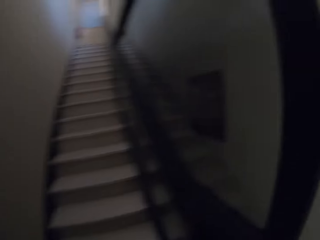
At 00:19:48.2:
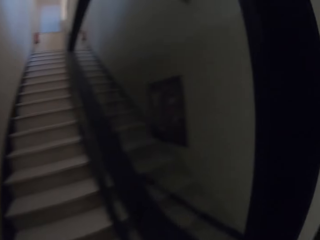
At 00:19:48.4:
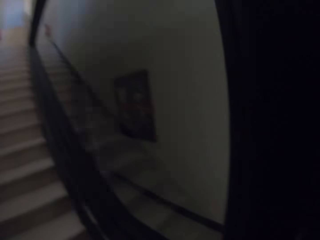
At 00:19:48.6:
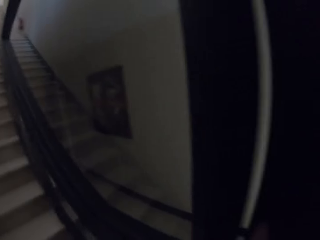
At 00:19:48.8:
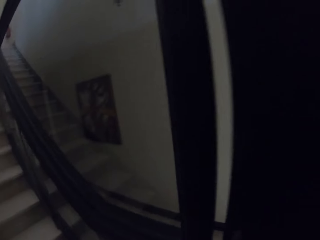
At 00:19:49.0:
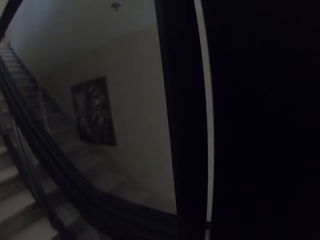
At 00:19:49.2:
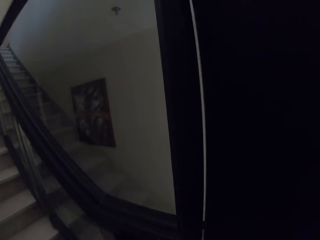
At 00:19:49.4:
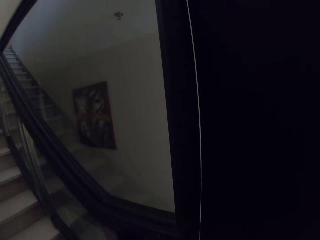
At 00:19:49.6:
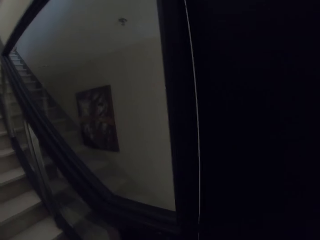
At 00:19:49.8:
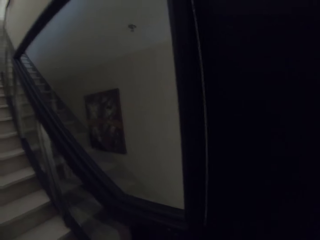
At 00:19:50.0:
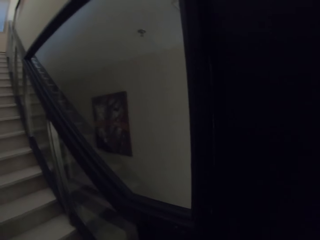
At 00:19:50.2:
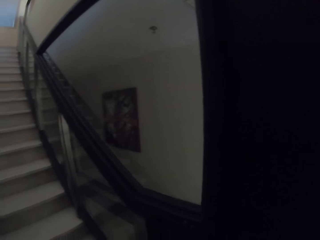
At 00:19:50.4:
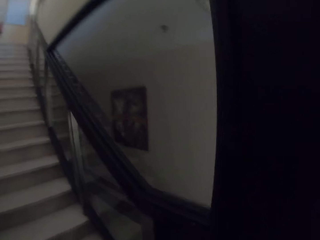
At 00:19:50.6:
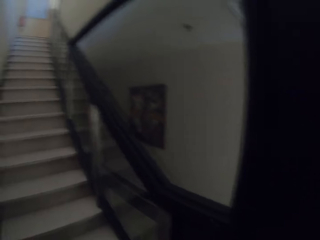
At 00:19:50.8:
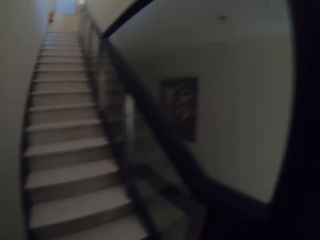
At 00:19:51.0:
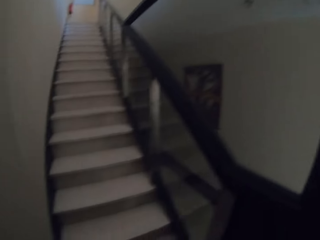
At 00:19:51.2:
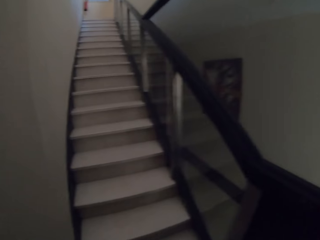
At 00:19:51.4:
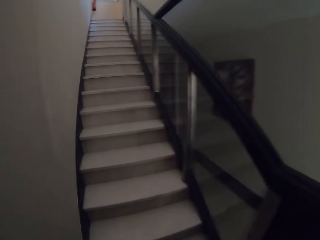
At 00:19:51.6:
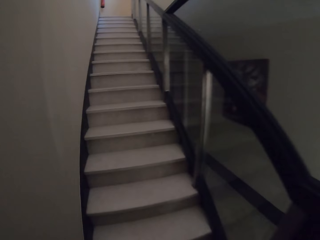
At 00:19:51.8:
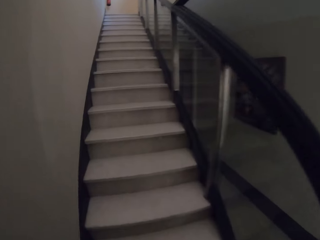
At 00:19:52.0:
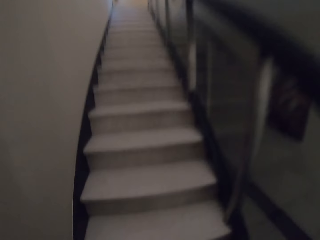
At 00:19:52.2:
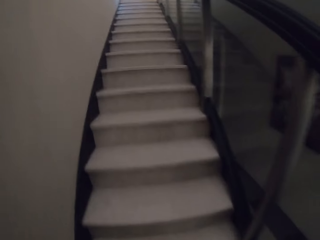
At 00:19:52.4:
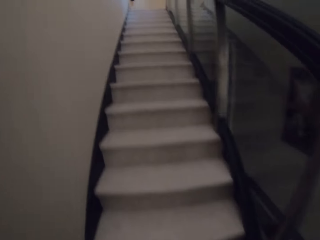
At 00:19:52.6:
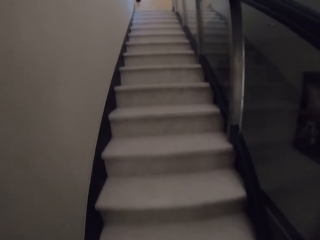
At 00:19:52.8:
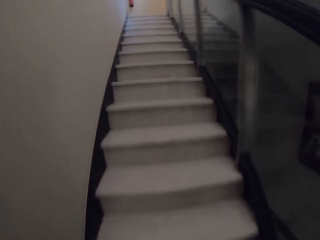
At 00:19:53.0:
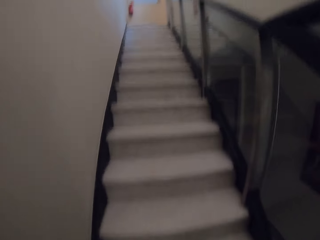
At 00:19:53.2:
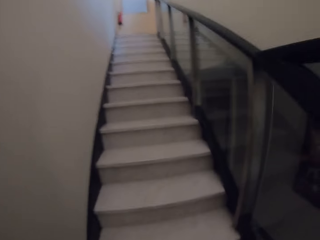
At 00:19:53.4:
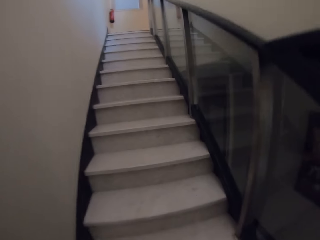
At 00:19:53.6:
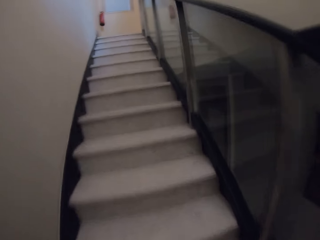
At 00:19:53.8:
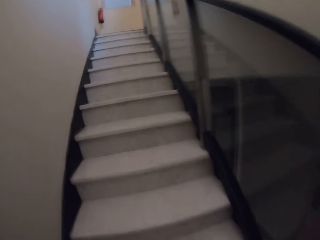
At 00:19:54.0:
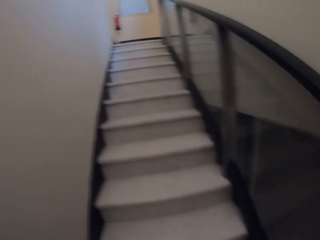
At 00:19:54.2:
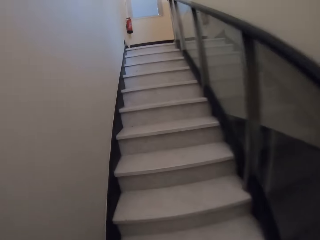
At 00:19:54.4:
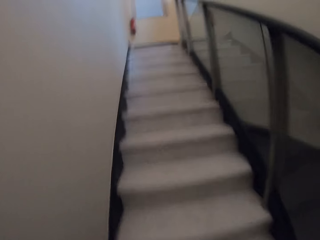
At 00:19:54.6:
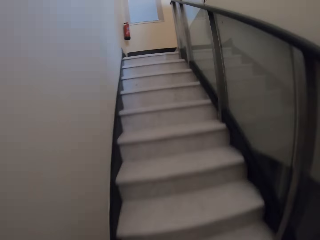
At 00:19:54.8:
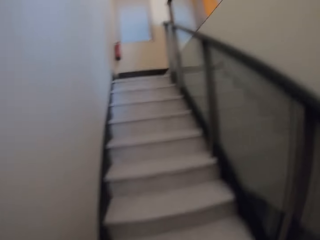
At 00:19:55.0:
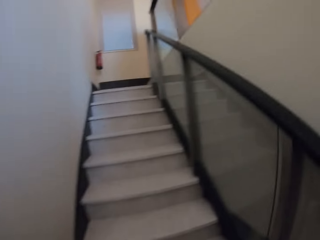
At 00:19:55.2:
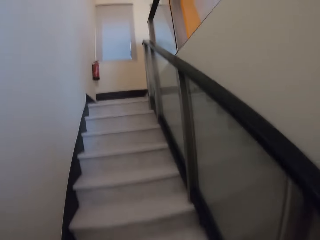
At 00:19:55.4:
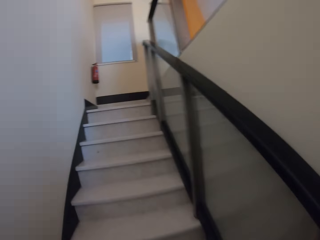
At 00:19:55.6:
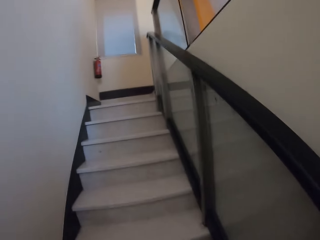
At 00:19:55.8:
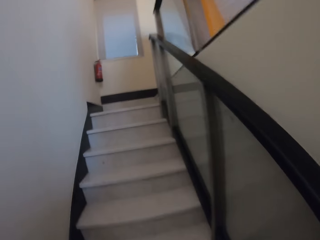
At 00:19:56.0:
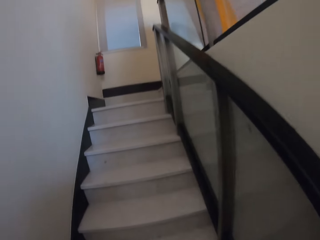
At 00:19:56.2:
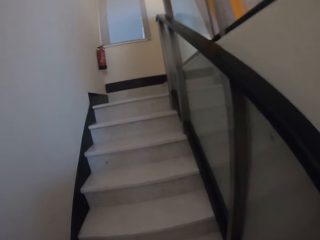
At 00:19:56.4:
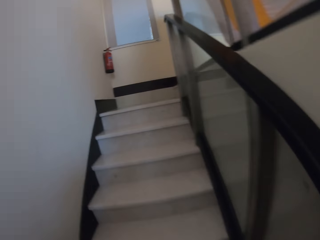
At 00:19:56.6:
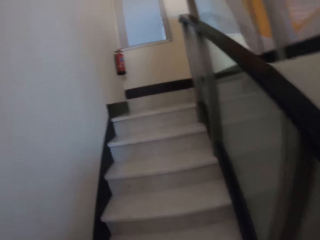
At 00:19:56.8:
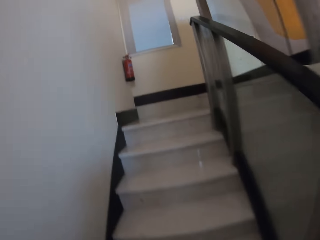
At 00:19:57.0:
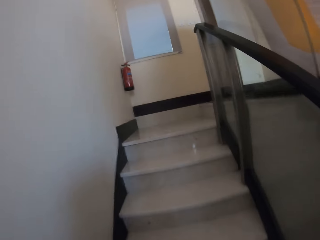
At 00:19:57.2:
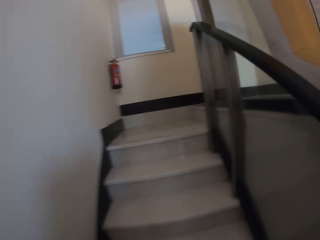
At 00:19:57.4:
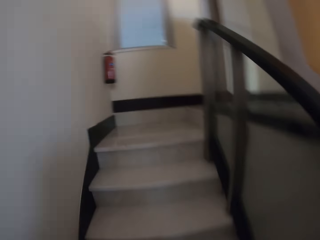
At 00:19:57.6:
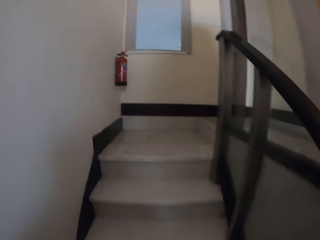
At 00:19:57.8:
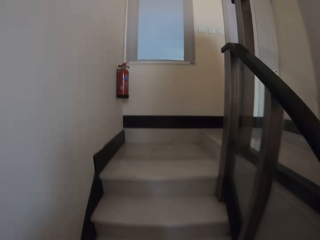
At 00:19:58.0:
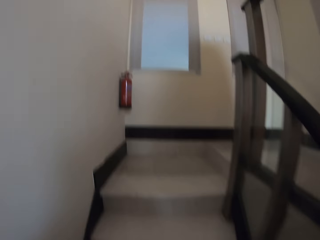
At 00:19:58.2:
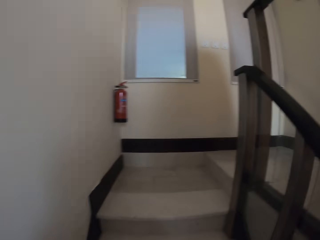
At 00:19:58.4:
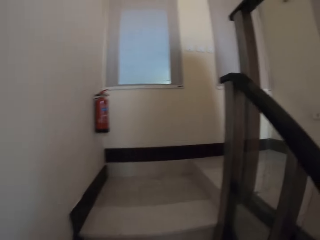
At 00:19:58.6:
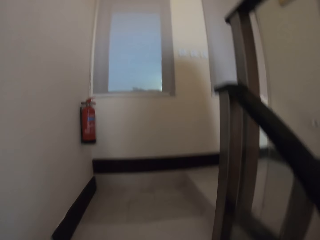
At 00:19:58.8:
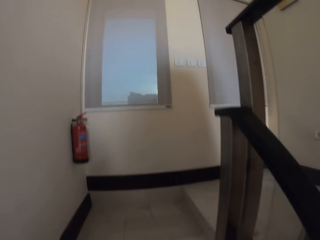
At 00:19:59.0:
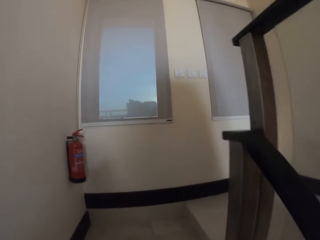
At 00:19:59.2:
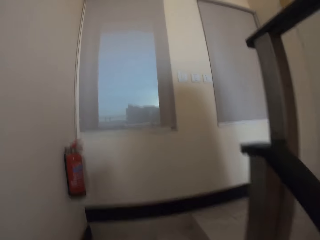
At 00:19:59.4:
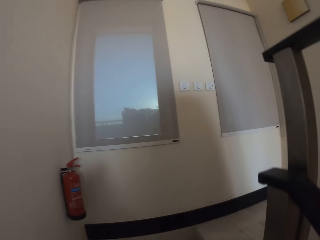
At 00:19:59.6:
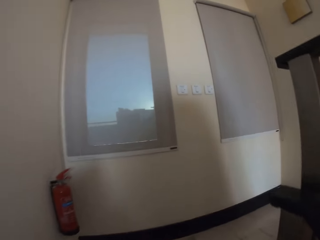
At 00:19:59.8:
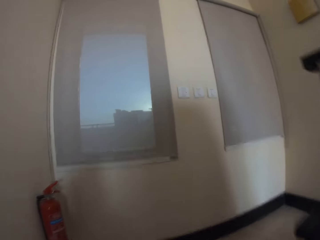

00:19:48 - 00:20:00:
The camera wearer walks up the stairs.

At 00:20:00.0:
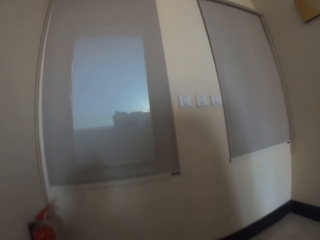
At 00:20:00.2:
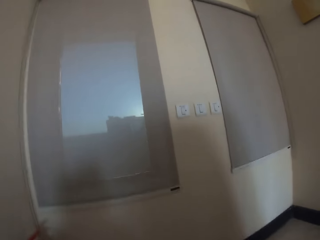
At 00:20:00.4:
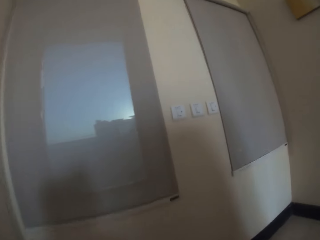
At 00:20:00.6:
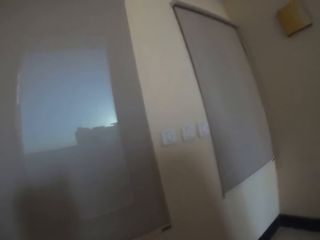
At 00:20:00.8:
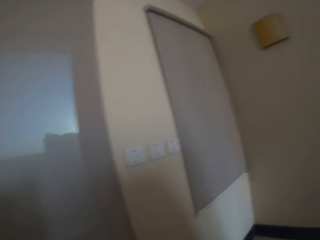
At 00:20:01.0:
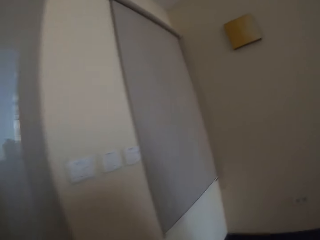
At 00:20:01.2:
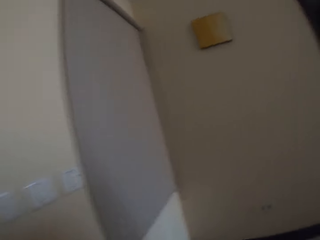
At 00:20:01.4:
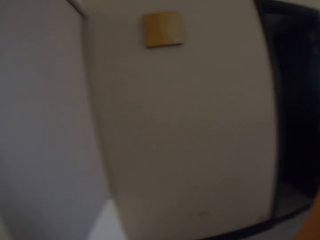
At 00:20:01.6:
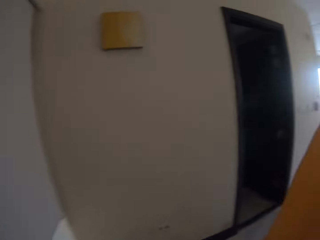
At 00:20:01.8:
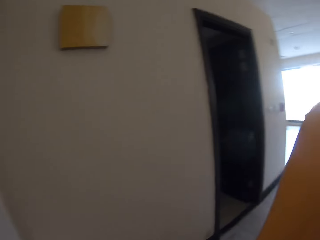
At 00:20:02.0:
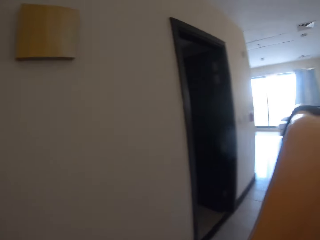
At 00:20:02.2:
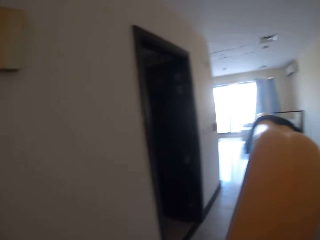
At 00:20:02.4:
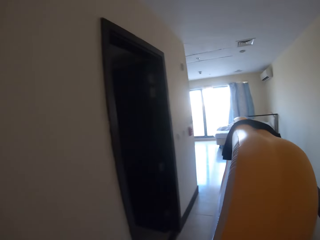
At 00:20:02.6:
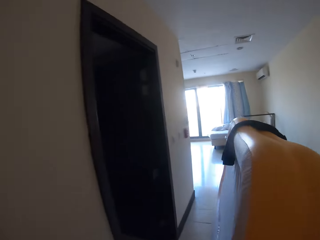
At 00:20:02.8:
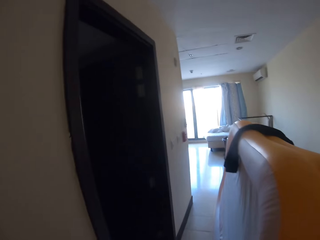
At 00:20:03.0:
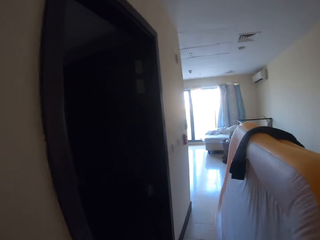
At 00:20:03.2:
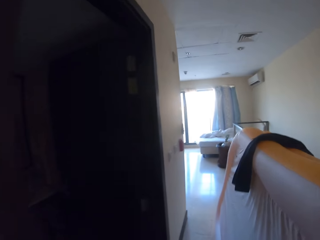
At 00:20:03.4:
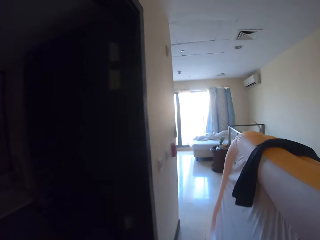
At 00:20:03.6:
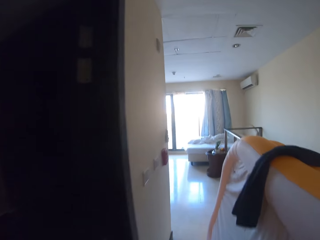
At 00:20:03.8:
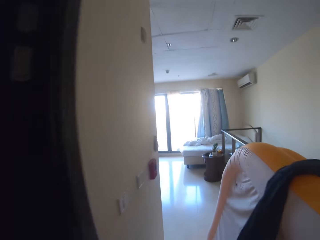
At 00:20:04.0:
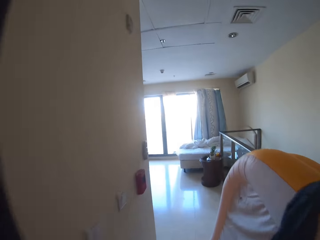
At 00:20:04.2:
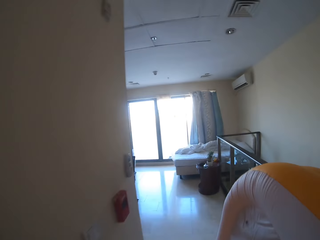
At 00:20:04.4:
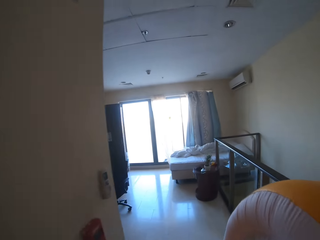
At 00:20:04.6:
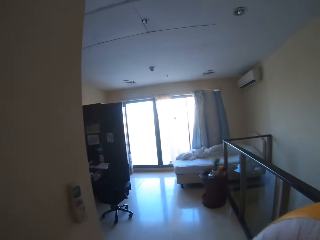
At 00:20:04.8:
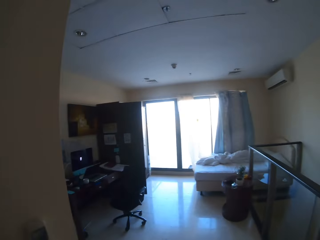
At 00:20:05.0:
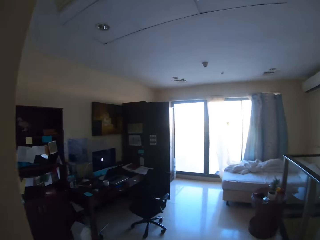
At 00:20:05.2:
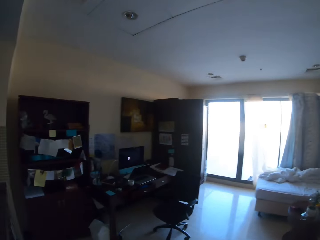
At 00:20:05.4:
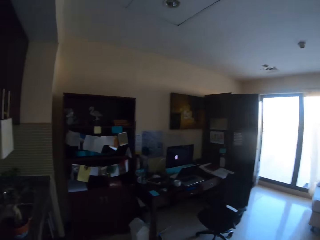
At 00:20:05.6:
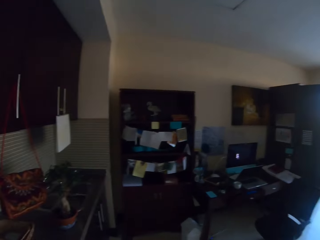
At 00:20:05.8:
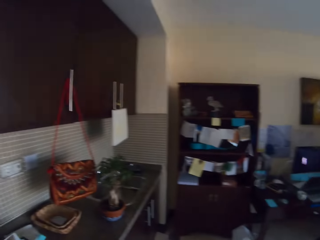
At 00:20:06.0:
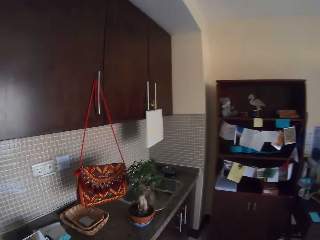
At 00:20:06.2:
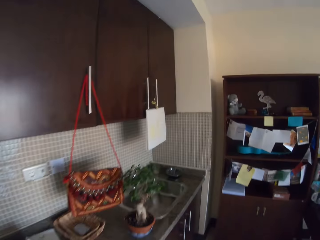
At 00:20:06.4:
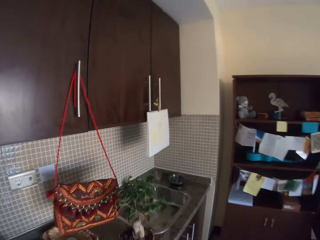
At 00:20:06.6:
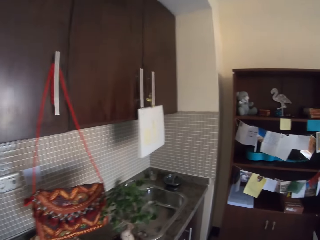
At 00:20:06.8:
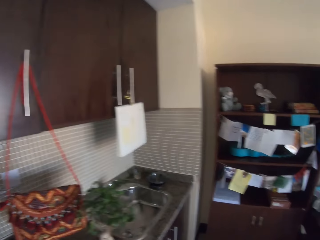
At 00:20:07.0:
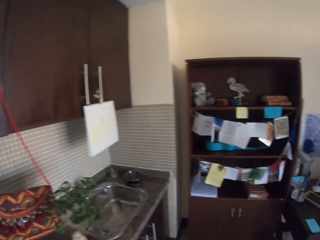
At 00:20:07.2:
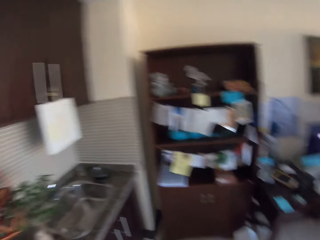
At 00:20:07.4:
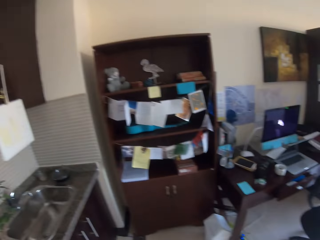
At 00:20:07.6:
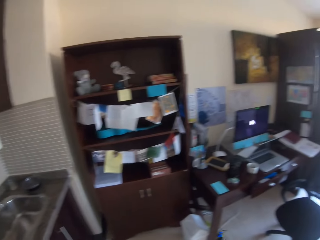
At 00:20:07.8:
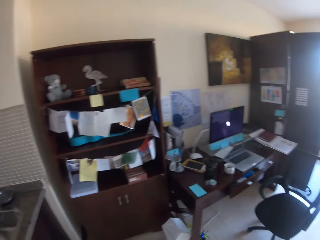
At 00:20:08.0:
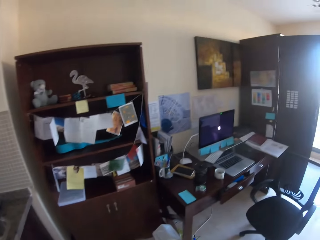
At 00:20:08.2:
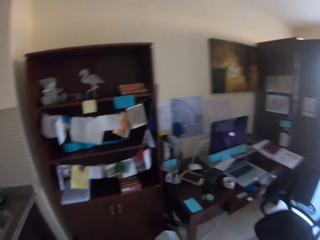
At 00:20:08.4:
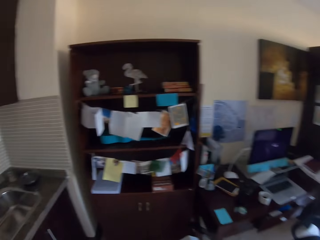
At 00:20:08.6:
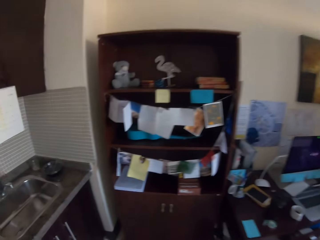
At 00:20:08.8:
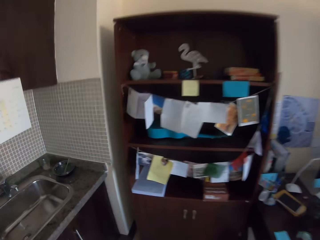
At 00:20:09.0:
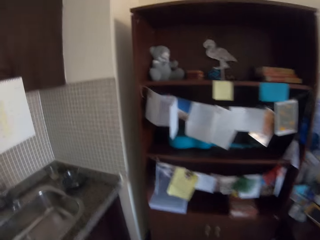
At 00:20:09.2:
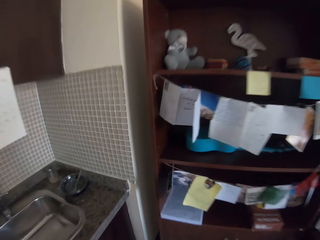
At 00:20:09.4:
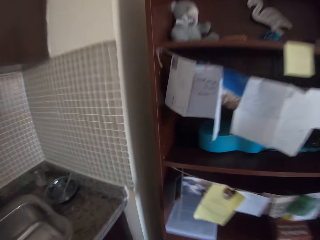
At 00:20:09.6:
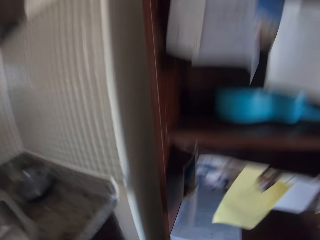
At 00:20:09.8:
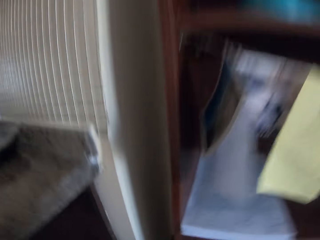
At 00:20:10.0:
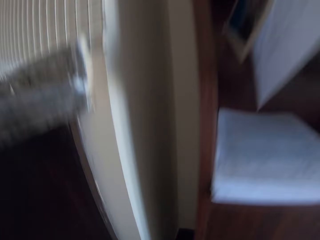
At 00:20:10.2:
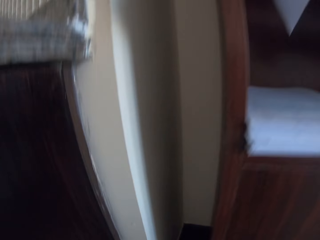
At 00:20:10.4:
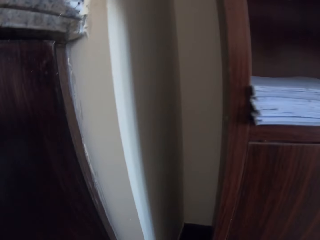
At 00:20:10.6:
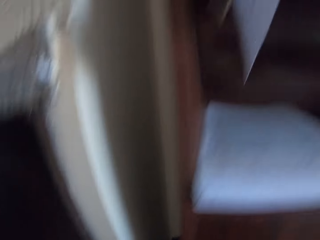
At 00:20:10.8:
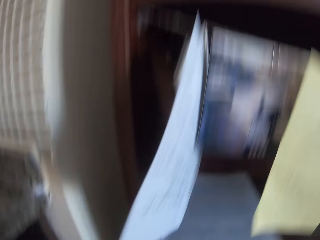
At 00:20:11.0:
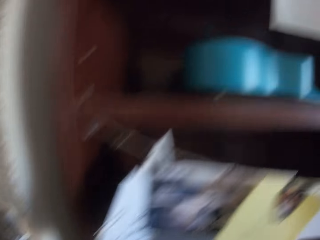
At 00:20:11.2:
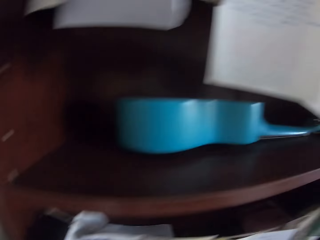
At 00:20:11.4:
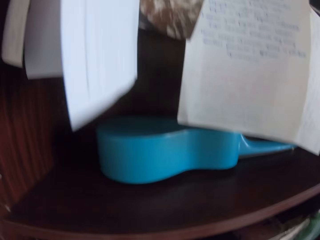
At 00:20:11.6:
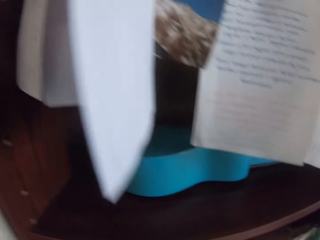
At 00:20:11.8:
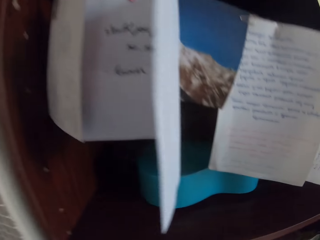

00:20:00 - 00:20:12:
The camera wearer walks on the corridor. They walk into a room. They look around.
